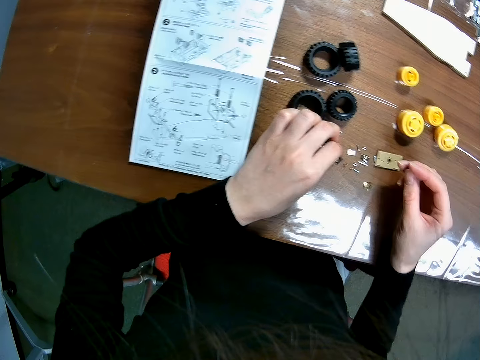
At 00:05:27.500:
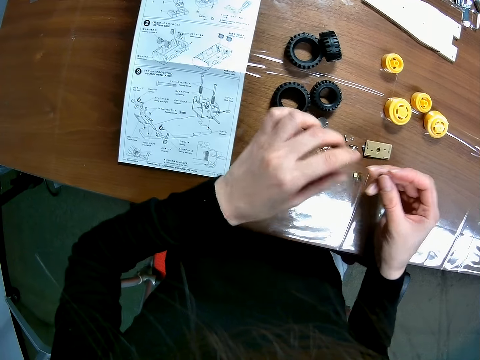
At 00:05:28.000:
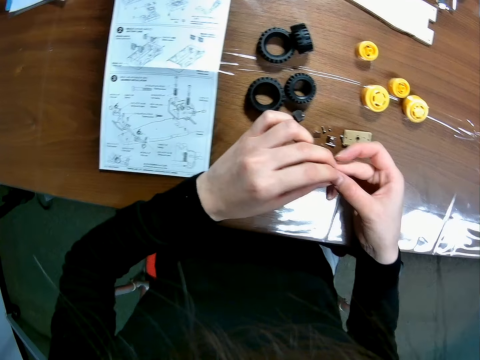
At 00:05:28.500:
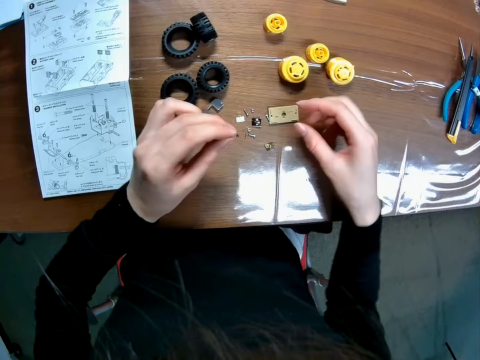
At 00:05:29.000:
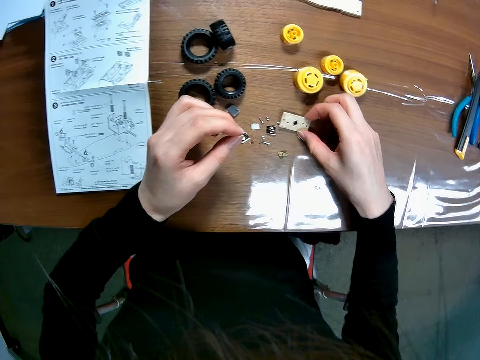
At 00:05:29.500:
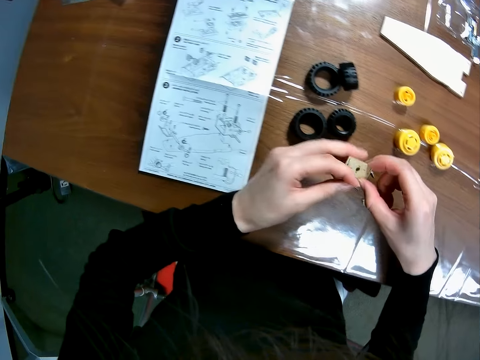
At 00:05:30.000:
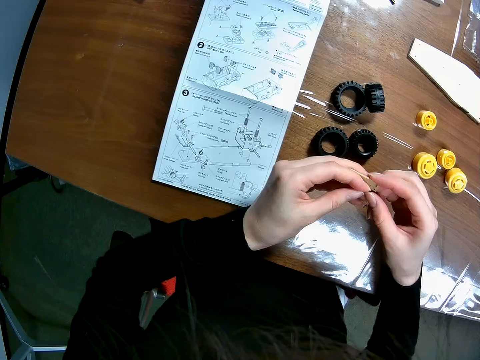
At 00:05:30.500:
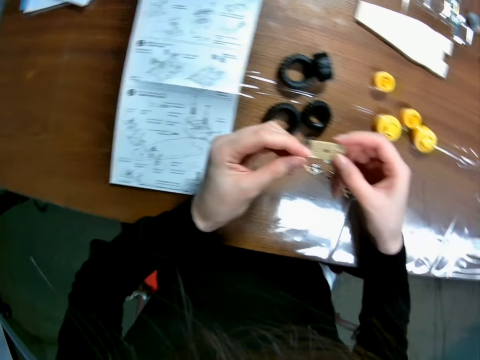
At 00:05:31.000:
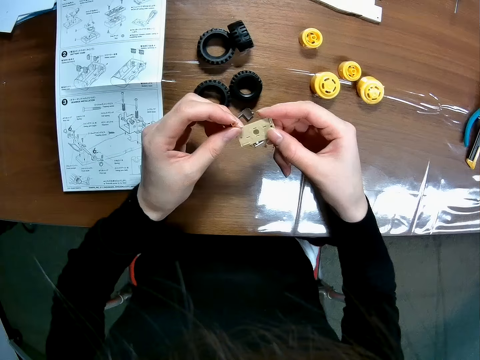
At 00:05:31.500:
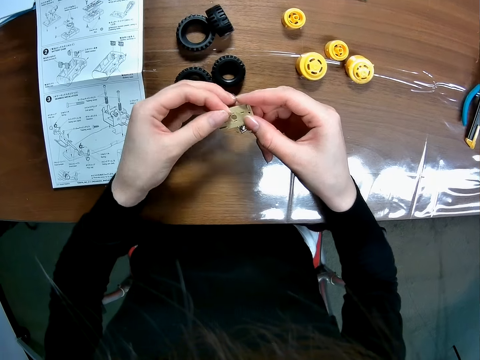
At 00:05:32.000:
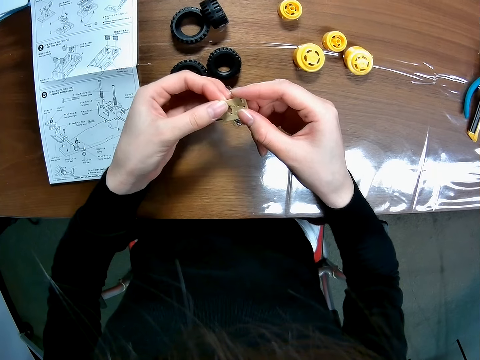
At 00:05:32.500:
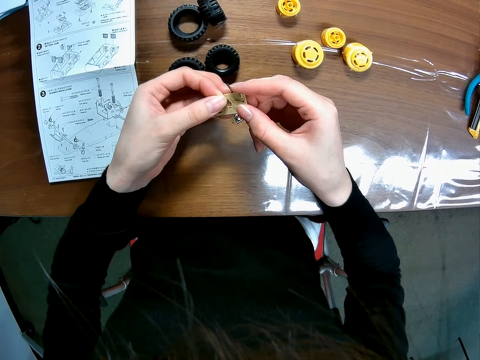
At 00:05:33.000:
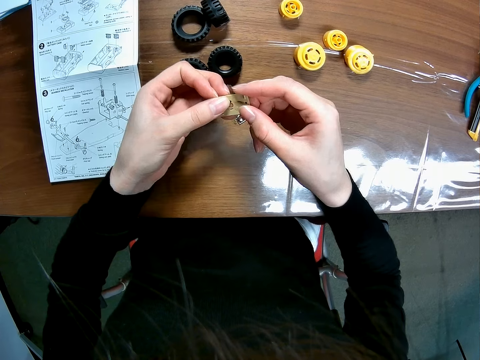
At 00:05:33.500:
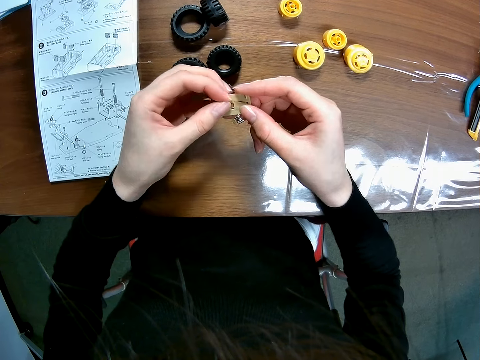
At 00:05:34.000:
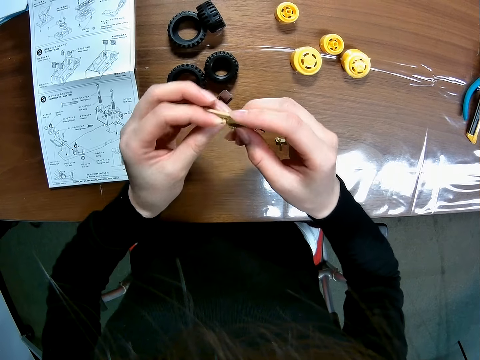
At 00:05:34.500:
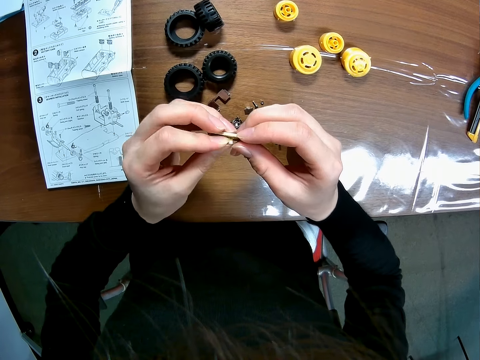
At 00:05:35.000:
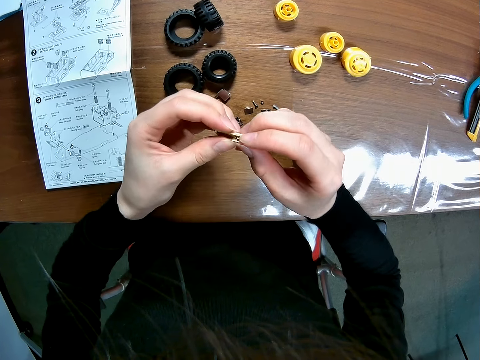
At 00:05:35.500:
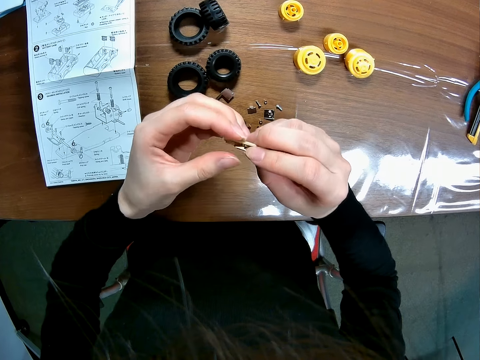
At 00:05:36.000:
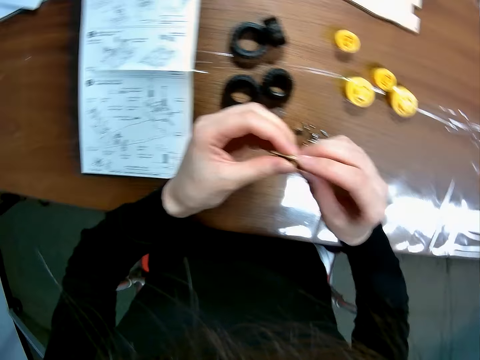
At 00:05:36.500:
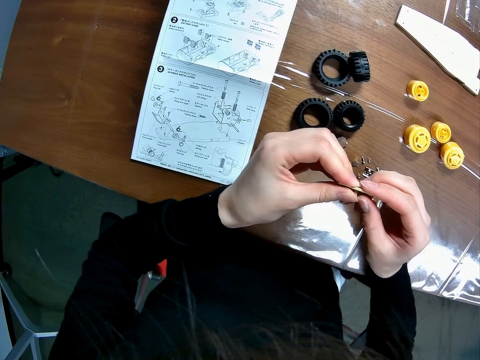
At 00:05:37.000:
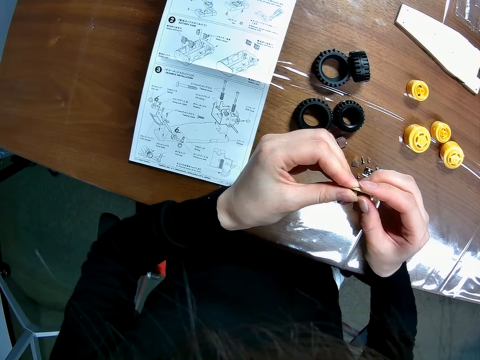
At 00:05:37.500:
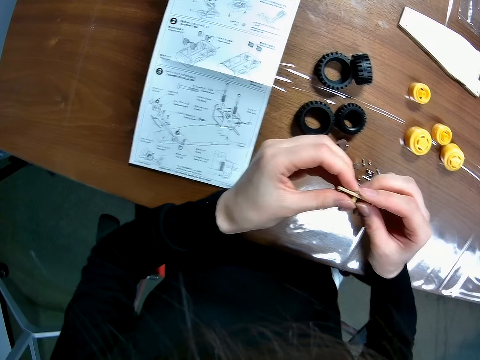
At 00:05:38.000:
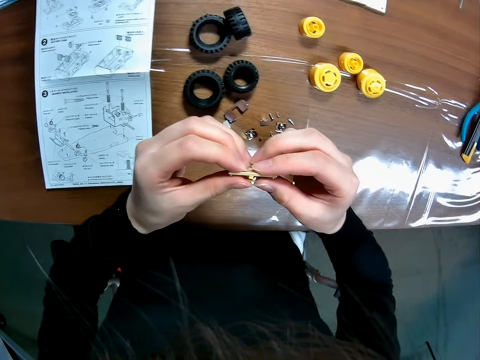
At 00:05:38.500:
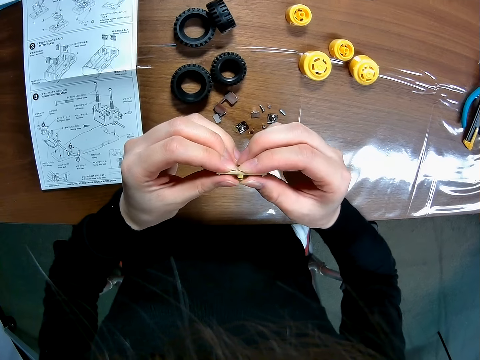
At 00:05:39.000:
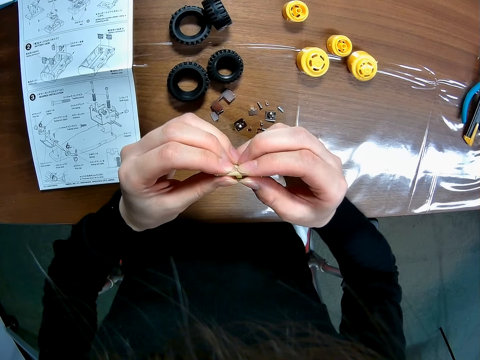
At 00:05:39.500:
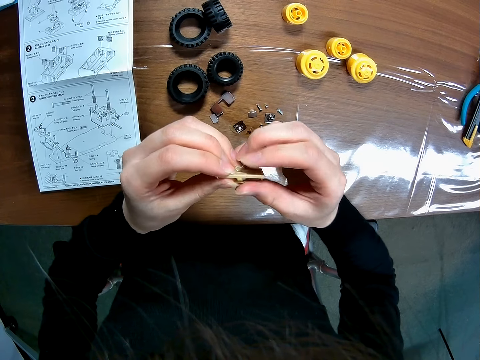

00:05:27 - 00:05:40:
The camera wearer picks a toy car's component or screw on the table with her right hand. She holds the screw. She switches the toy car's component to her left hand. She picks up another toy car's component or RC car main shaft on the table. She holds the RC car main shaft. She fixes the screw. She couples the toy car's components together.

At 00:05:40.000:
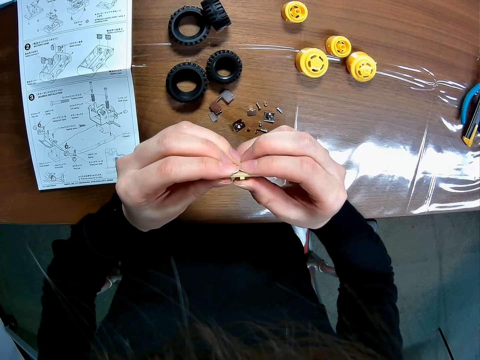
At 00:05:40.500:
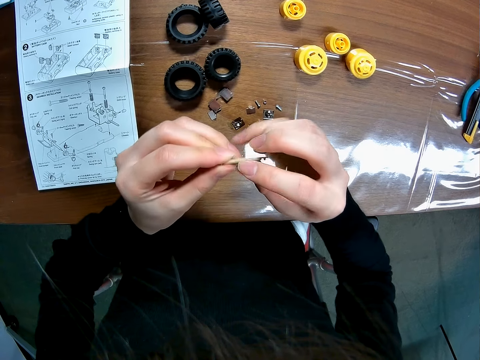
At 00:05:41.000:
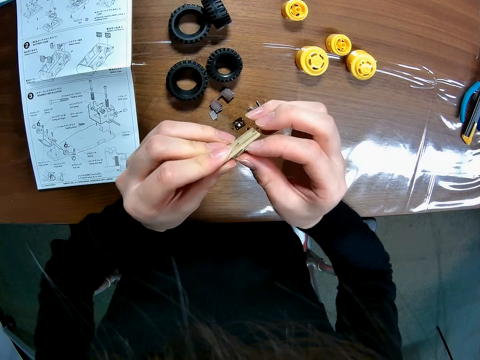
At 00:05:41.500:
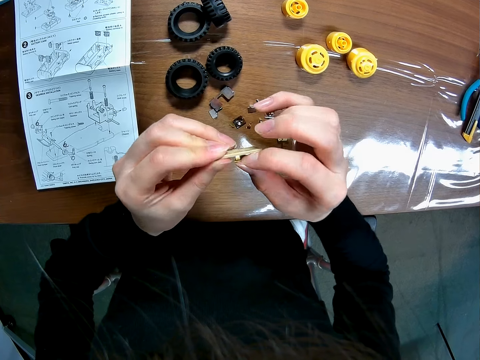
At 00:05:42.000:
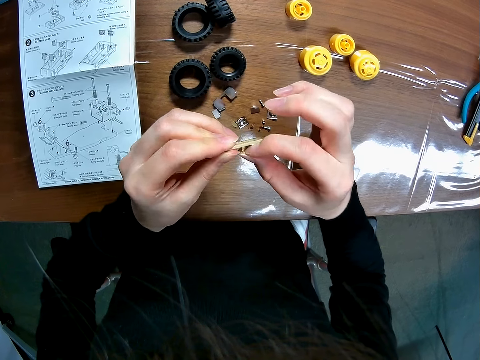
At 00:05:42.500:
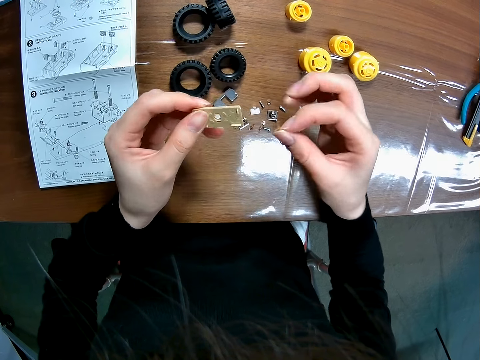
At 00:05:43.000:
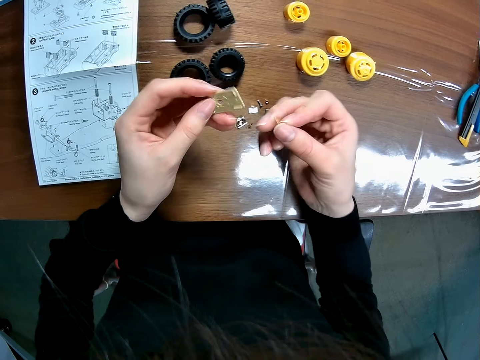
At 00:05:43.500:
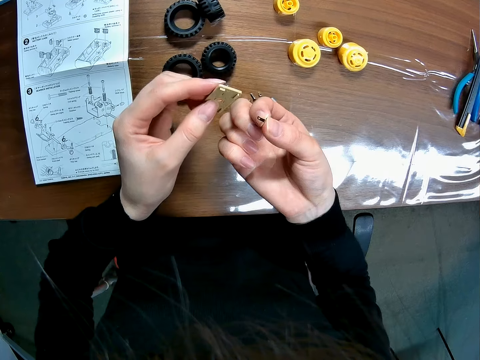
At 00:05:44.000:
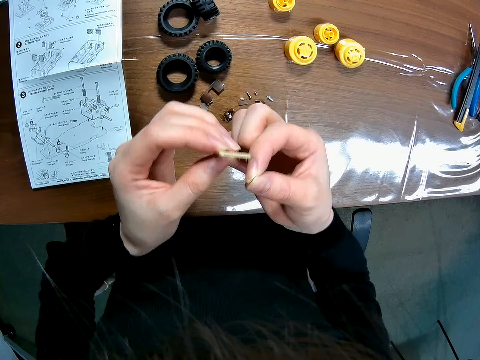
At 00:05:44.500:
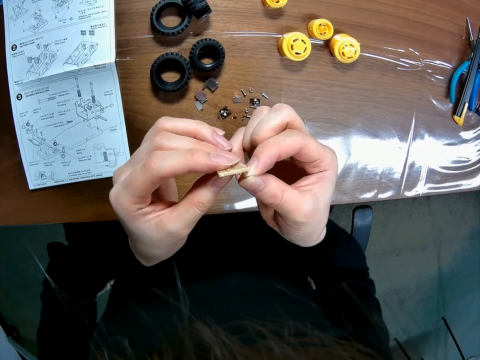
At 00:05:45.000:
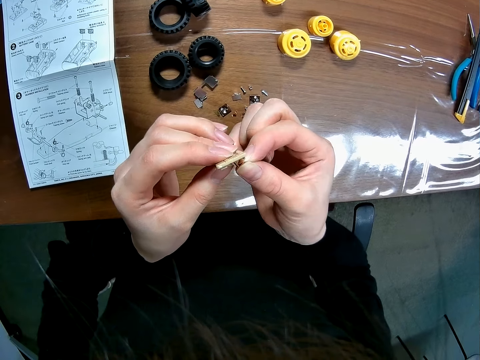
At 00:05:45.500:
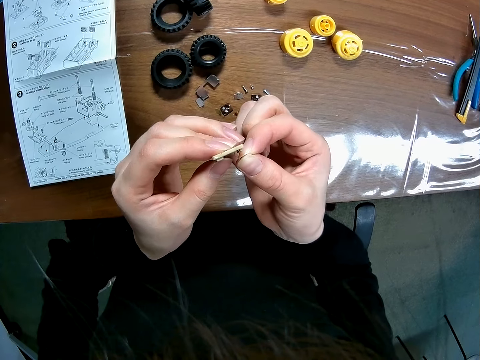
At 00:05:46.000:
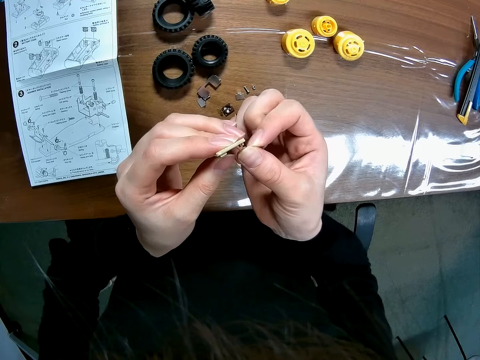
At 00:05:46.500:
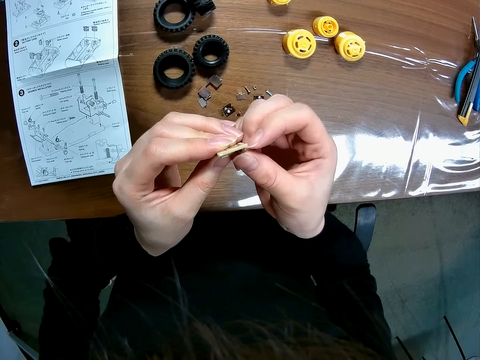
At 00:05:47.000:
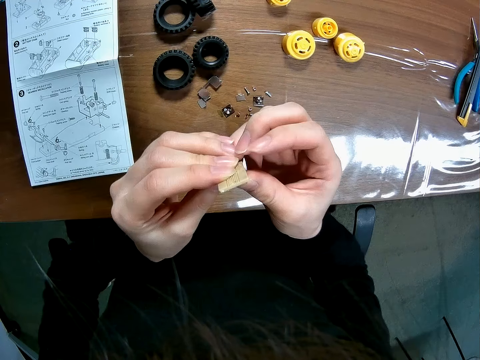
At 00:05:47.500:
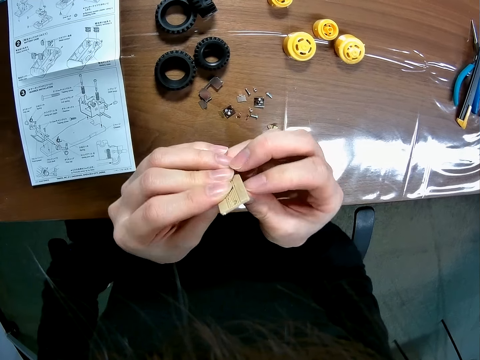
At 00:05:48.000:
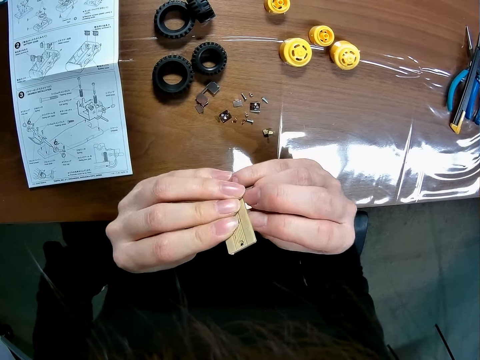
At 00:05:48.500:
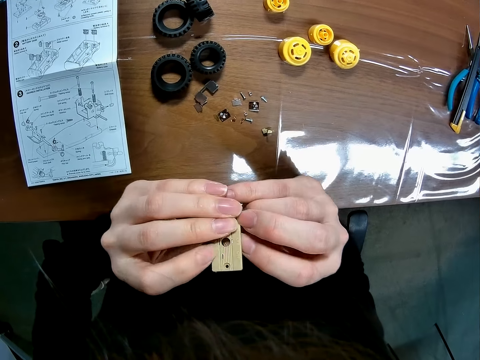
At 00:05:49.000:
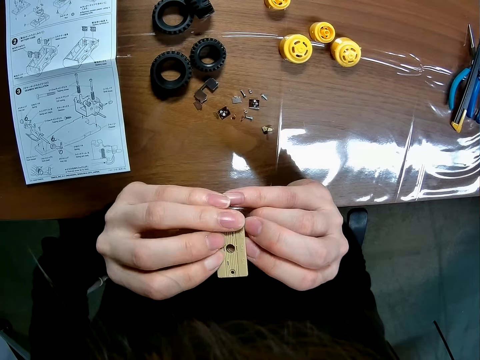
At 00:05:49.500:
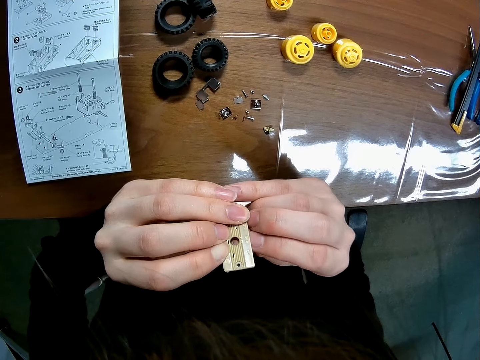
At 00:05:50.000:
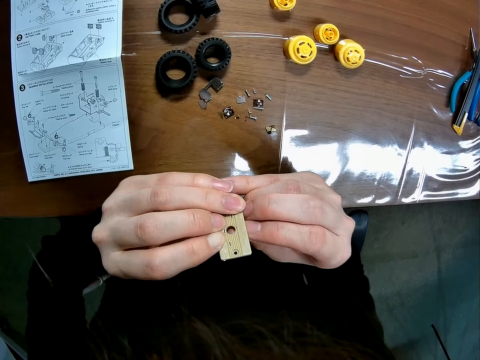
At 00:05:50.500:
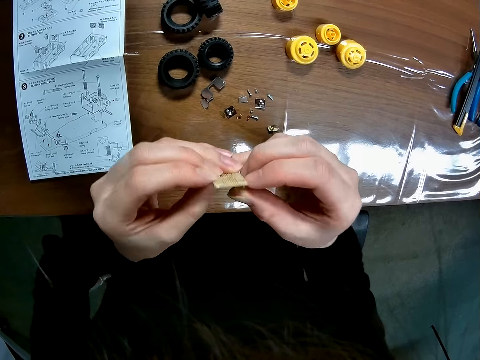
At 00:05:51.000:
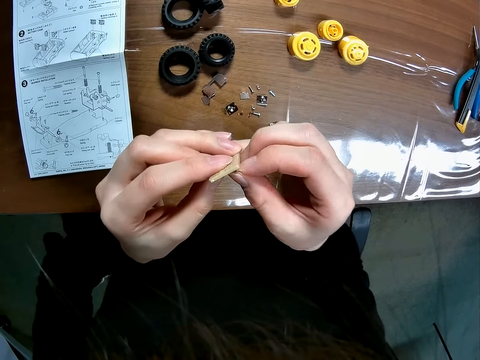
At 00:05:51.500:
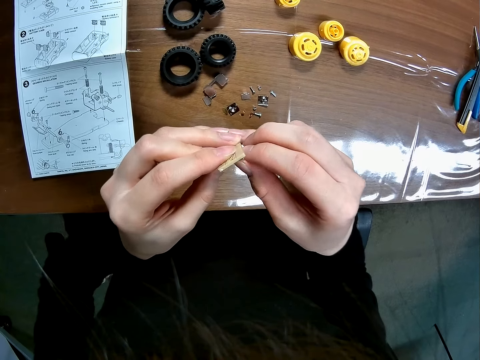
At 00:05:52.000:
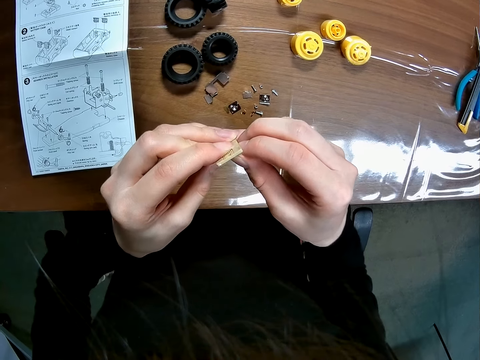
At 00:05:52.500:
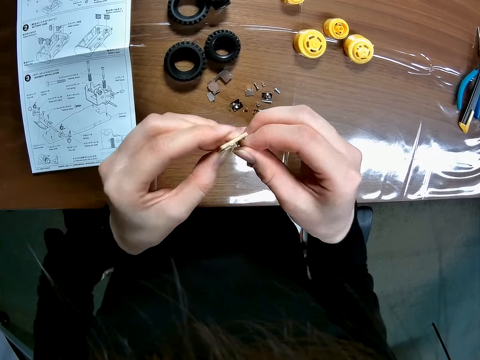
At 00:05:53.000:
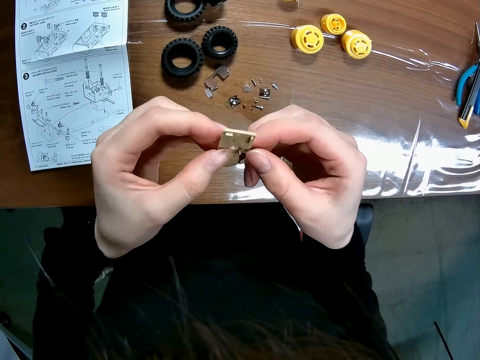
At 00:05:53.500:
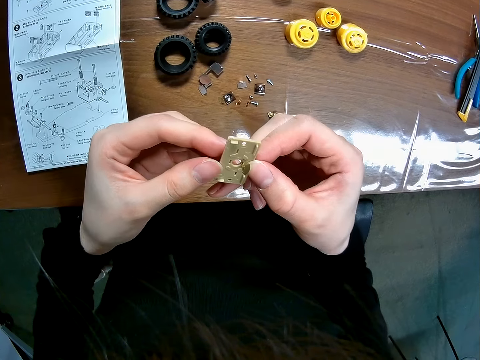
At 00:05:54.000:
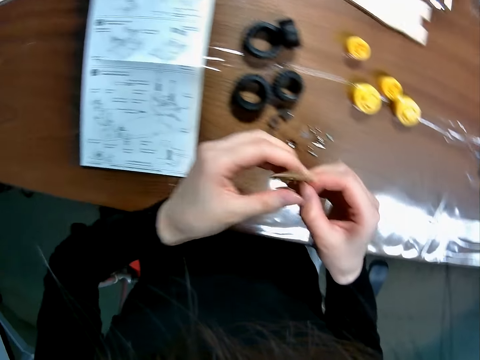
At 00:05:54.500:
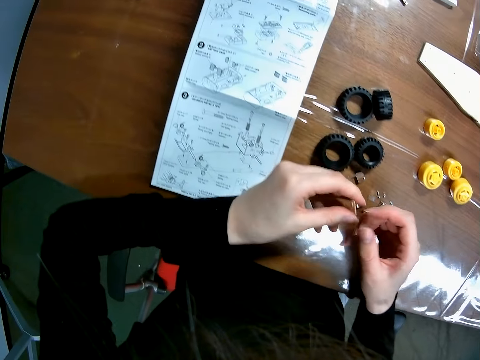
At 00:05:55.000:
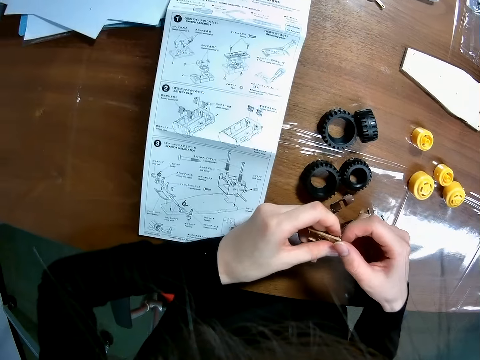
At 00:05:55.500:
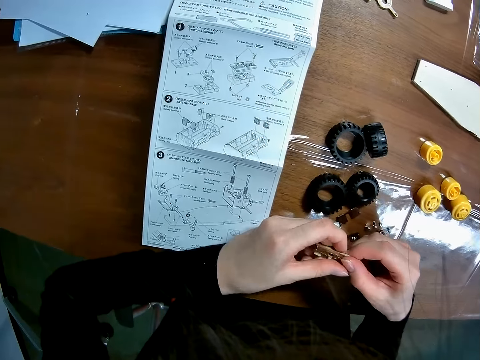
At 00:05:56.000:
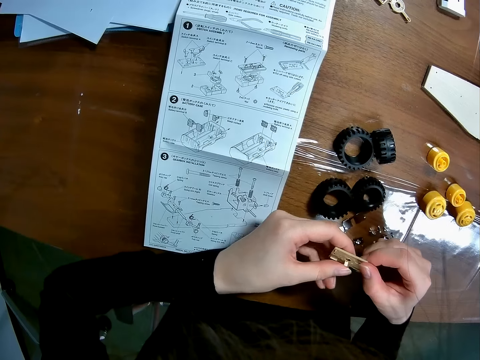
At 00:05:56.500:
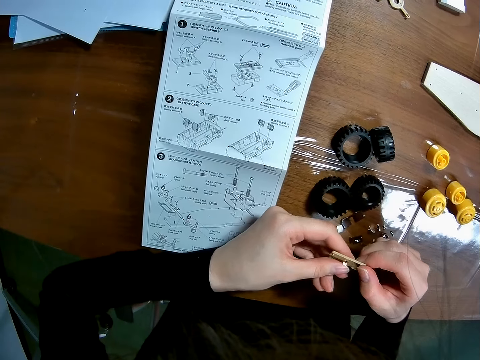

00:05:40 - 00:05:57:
The camera wearer separates the toy car's components from each other. They couple the toy car's components together.
